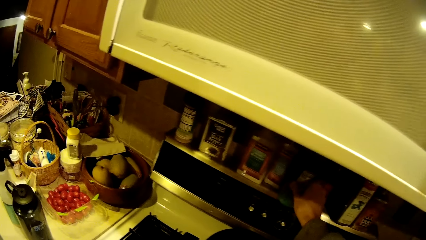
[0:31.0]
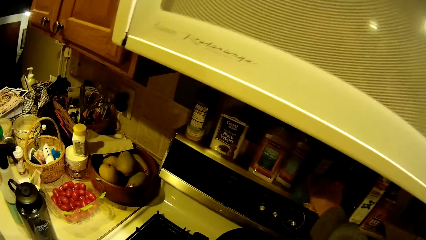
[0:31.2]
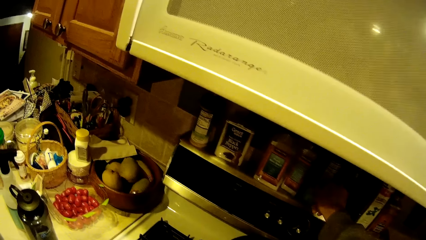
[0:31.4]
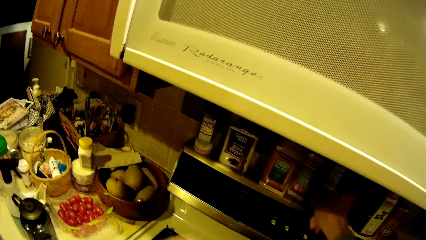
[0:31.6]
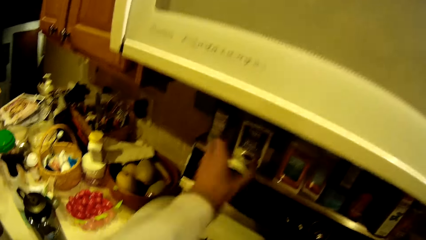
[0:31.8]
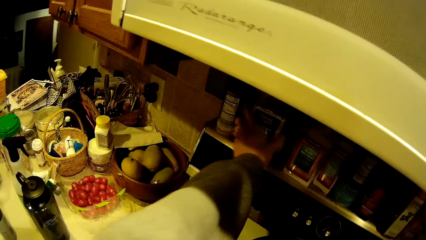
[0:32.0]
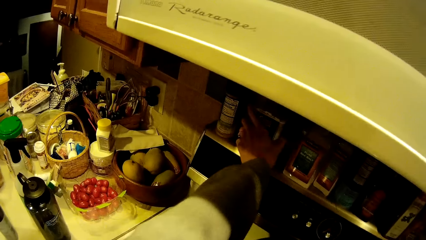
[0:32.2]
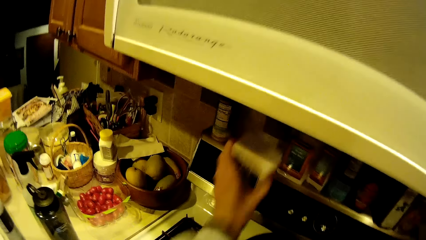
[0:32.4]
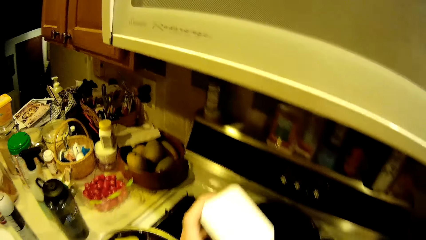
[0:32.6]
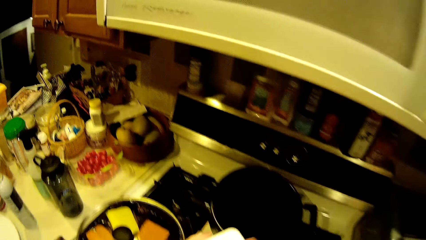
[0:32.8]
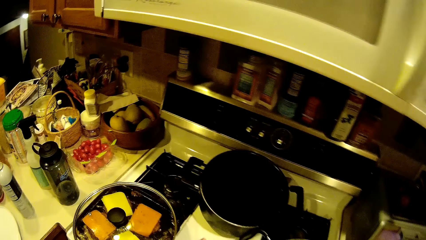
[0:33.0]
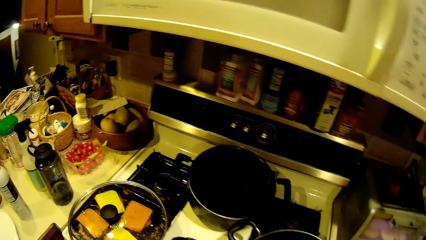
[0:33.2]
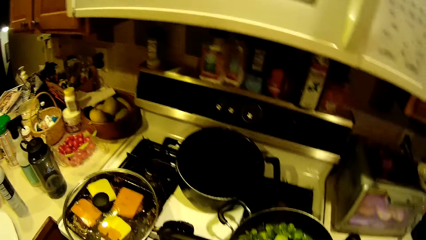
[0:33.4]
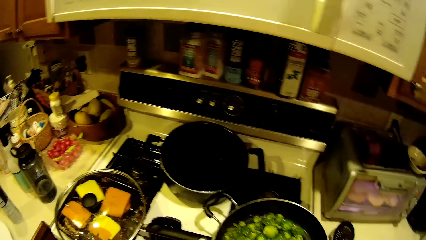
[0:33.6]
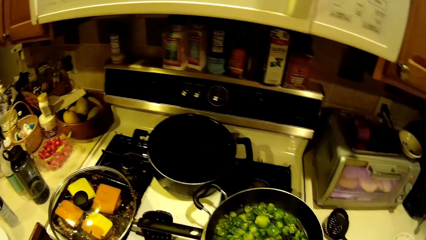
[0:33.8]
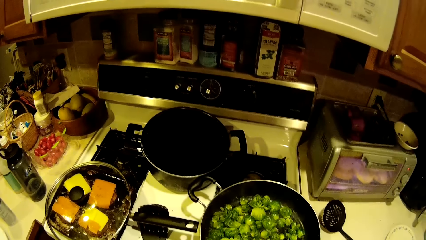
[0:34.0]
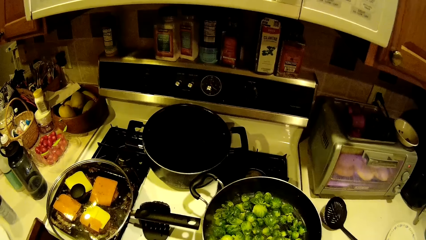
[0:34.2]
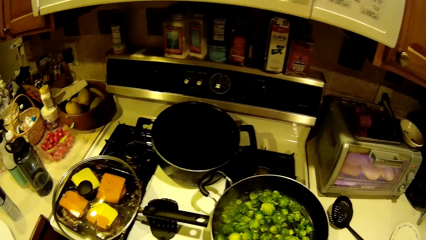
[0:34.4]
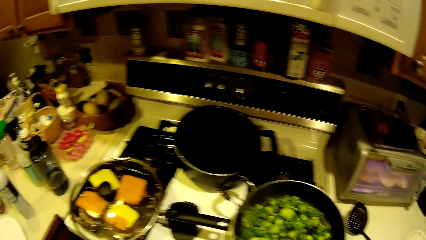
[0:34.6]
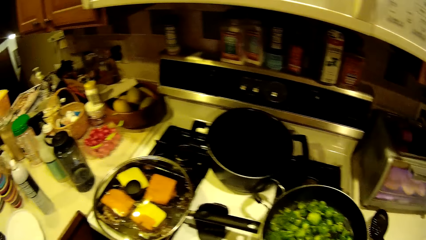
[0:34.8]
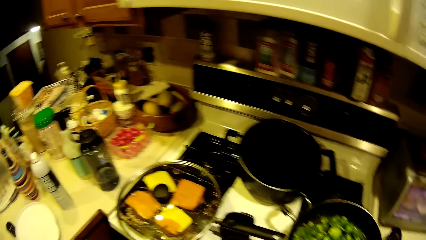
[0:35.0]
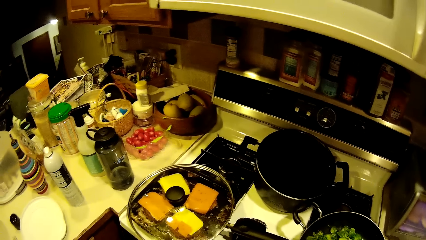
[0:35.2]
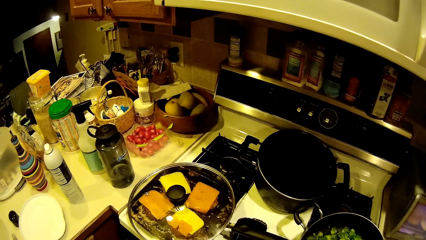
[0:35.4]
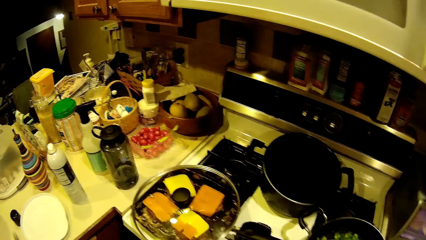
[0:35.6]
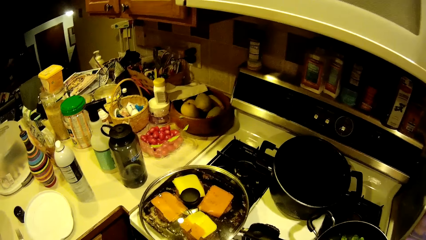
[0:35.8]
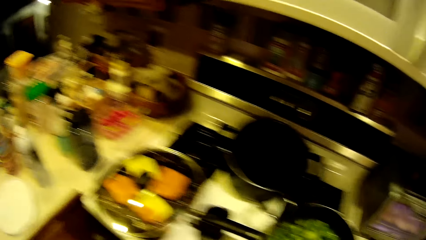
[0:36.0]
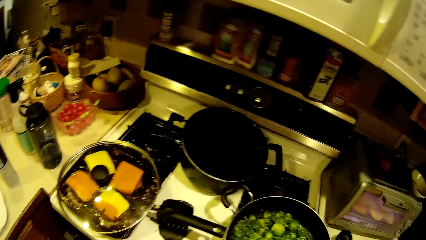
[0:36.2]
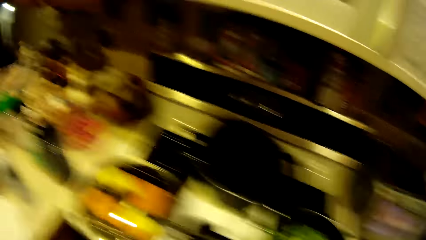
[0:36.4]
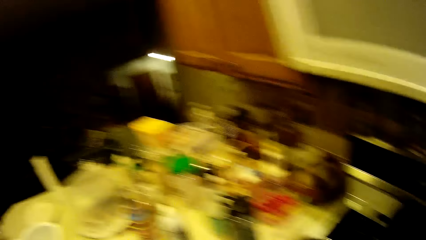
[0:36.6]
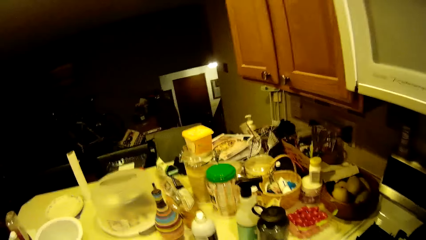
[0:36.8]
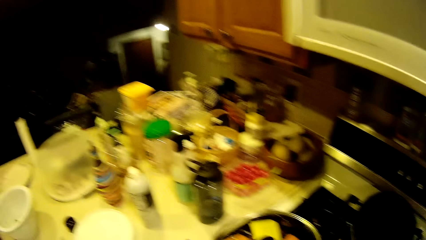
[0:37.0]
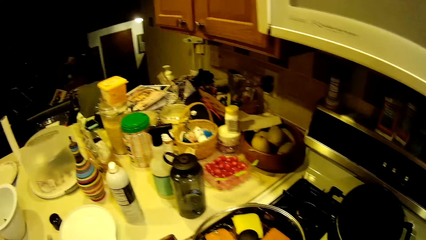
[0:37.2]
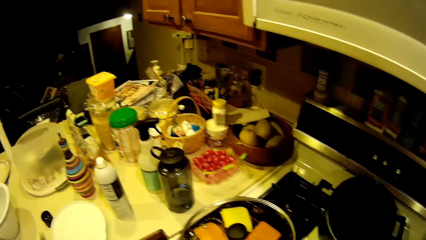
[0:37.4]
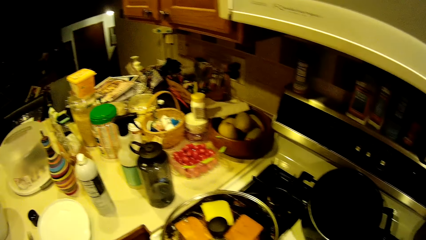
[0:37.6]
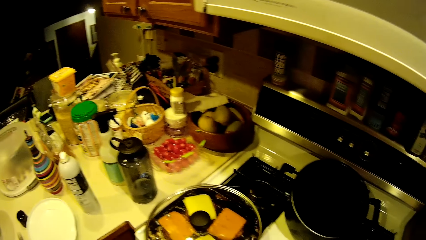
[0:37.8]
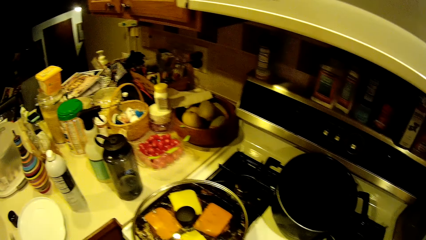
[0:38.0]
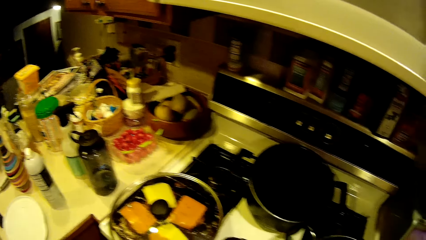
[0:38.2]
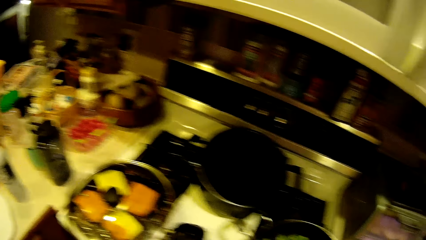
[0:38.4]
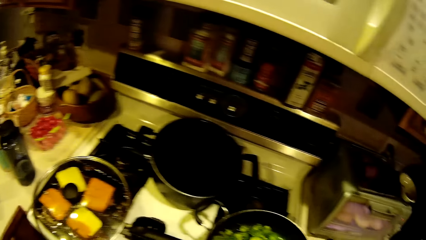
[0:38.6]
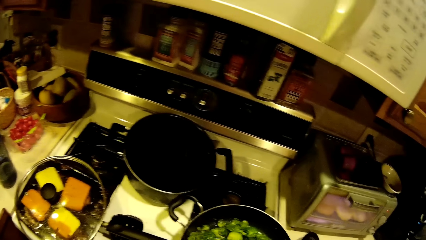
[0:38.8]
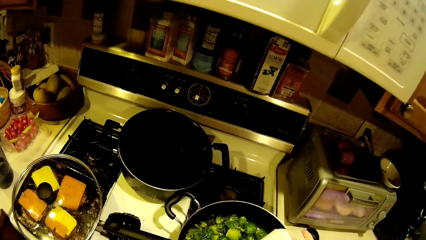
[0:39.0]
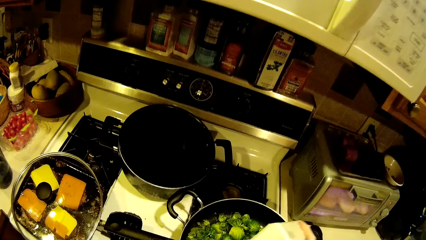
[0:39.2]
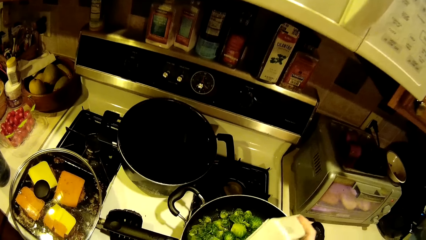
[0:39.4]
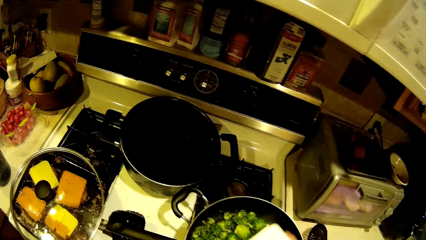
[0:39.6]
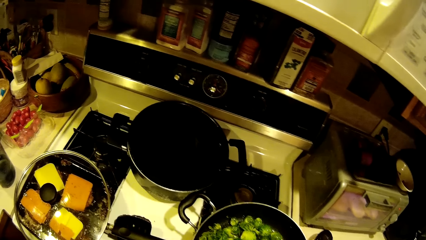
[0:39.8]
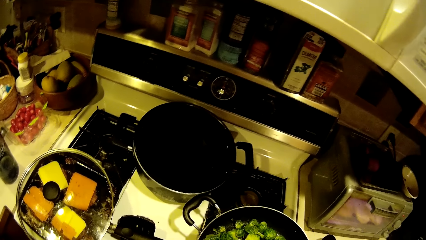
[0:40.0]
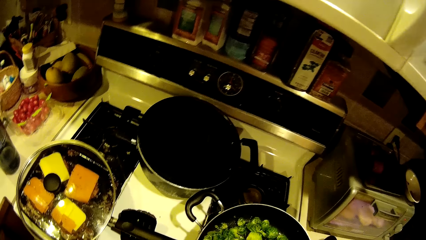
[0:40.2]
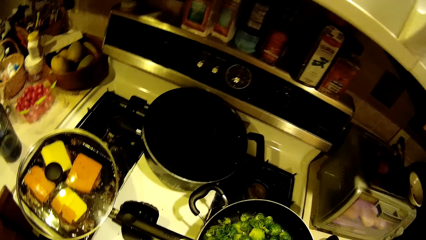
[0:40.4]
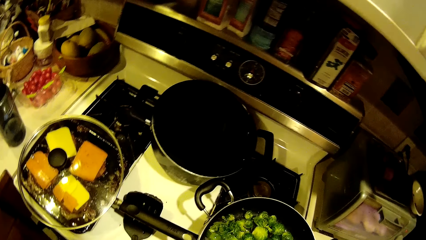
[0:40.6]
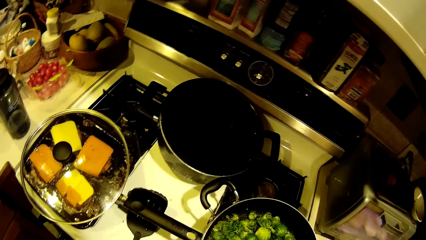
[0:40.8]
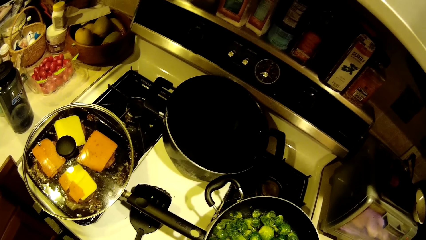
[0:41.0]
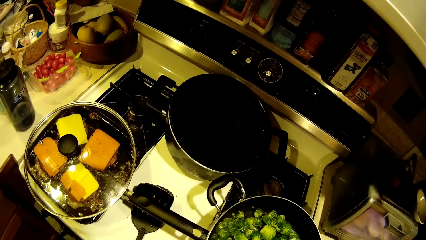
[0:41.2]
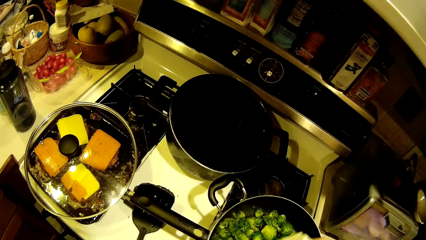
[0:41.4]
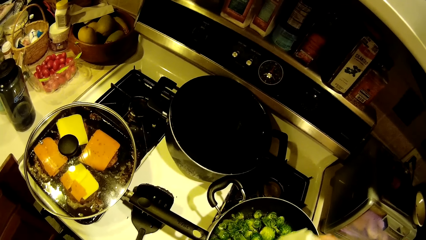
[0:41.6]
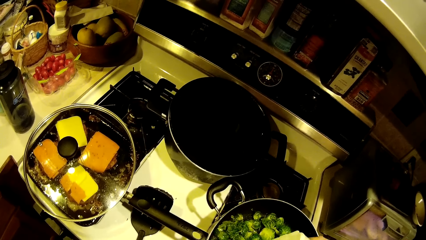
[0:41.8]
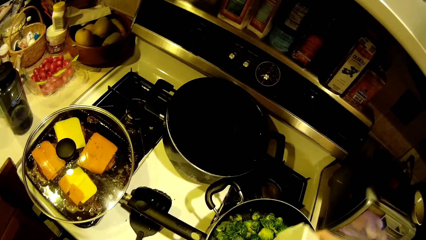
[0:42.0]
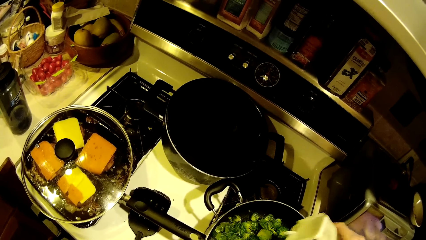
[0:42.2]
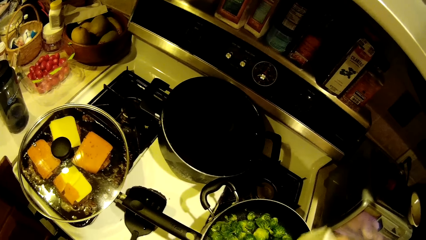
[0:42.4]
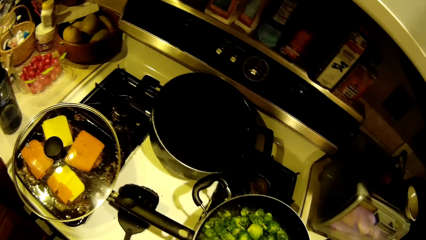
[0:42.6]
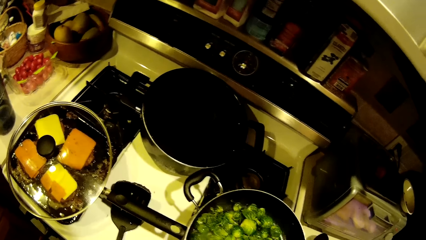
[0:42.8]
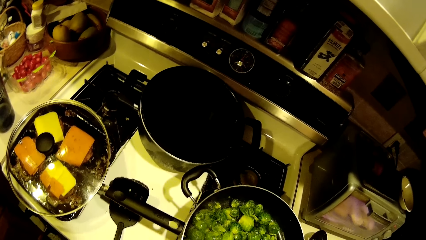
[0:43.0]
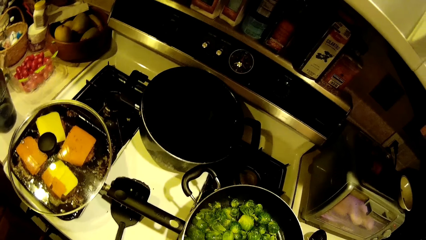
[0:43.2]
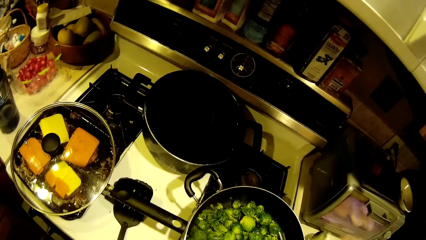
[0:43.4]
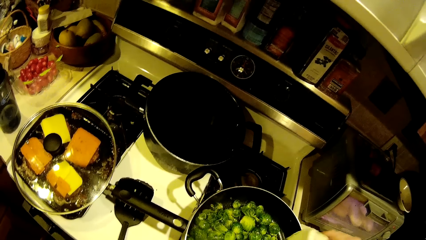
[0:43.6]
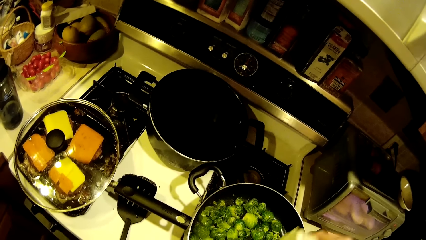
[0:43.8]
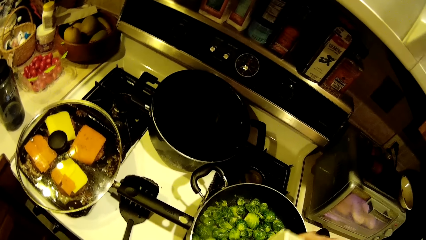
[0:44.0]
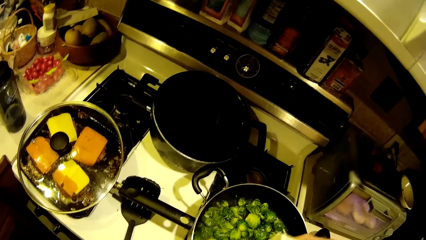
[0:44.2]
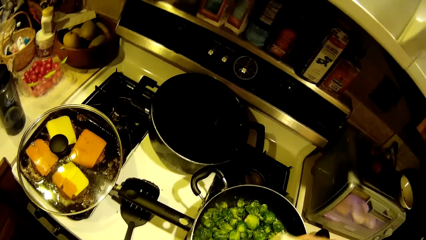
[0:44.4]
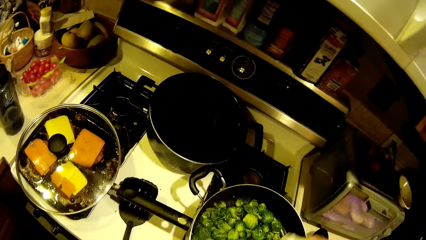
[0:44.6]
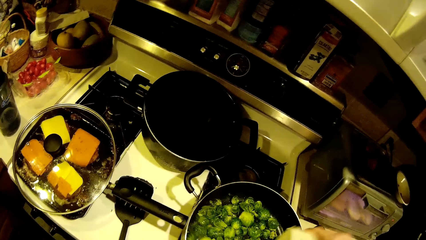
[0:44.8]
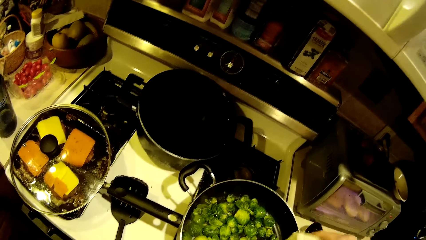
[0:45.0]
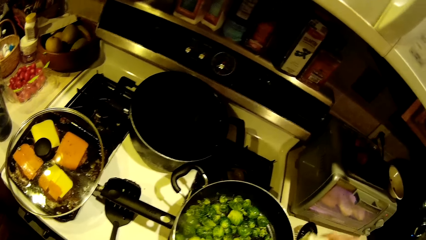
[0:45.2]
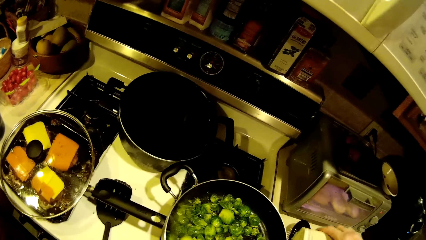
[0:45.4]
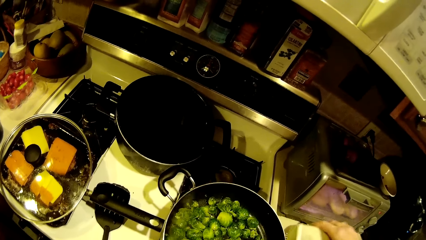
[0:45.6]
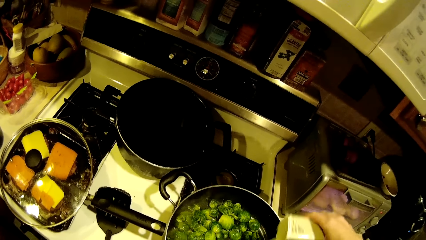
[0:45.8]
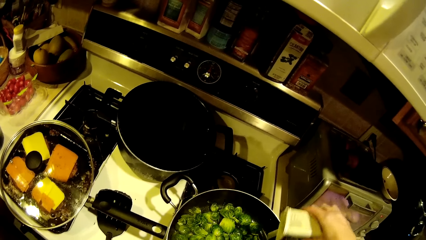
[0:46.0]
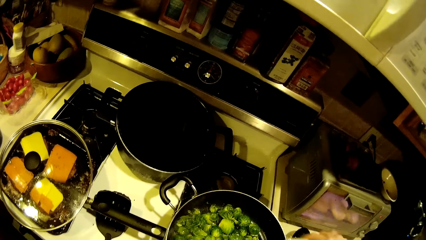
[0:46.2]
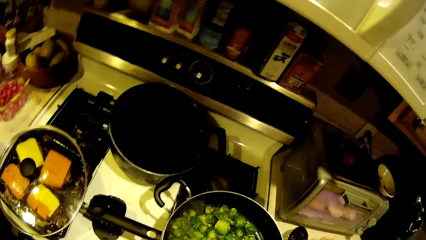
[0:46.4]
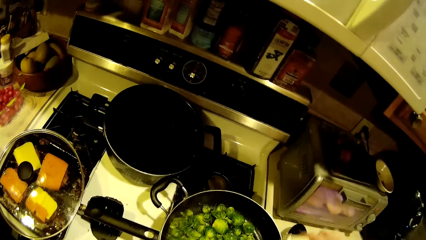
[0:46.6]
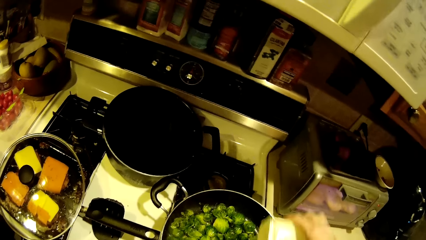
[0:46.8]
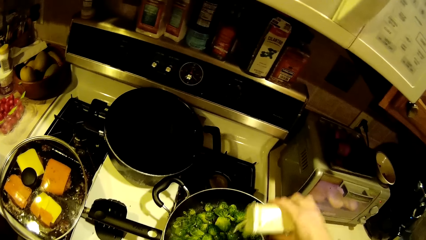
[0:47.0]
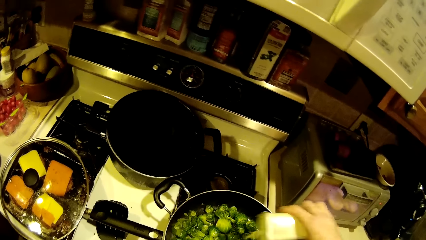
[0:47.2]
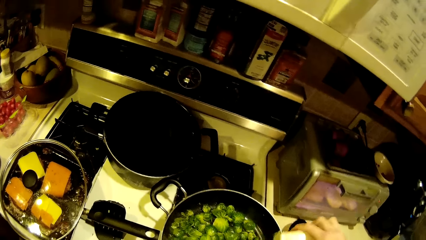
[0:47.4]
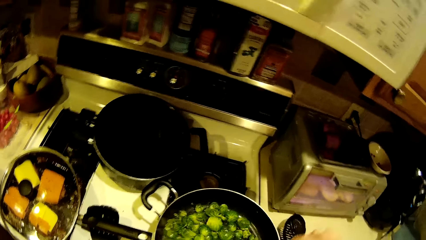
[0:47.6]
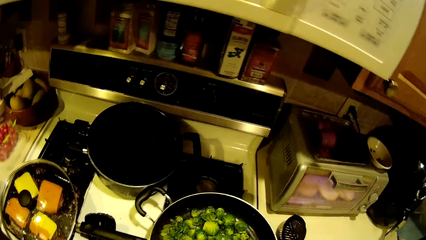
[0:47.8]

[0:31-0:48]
The camera wearer places the seasoning on the shelf. They pick up a container with salt or black pepper from the shelf. They sprinkle the salt into the food in the cookware.
